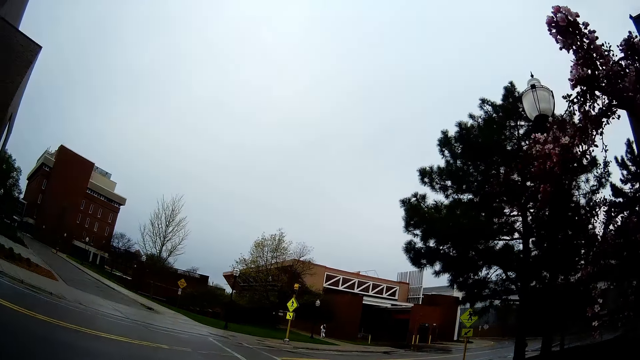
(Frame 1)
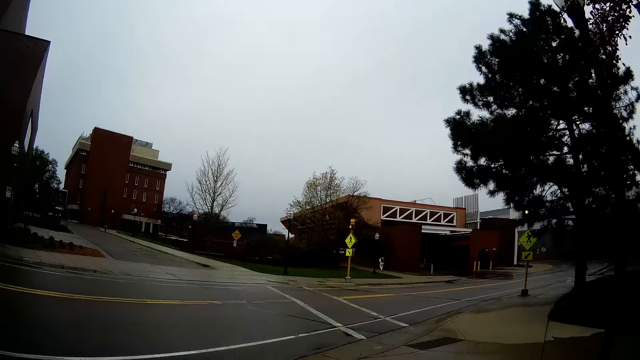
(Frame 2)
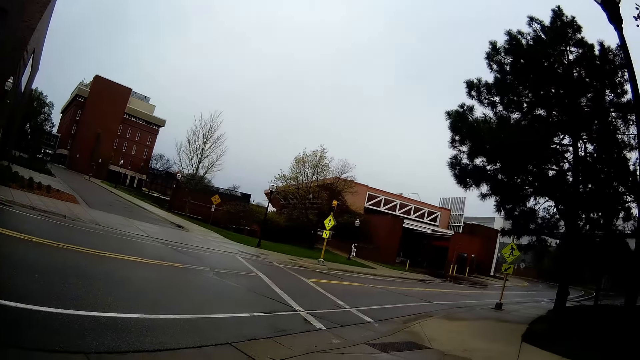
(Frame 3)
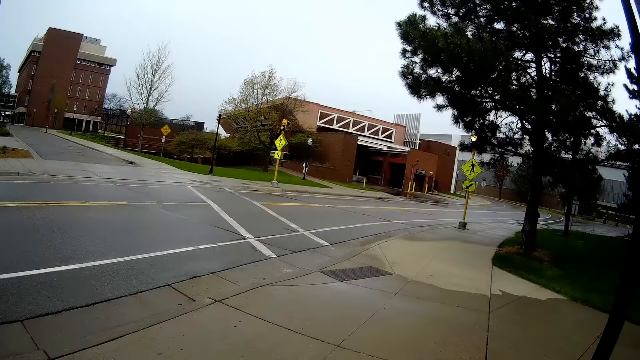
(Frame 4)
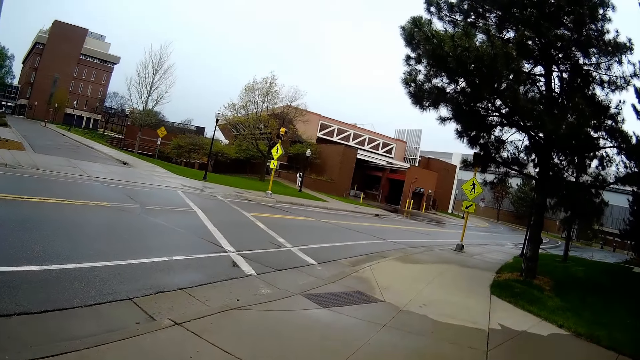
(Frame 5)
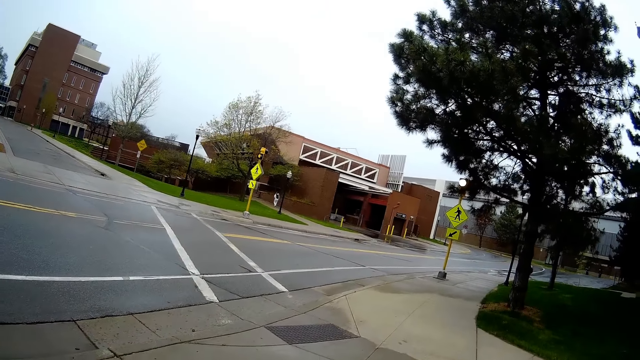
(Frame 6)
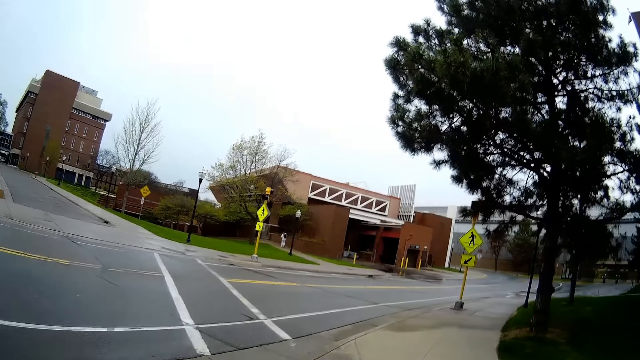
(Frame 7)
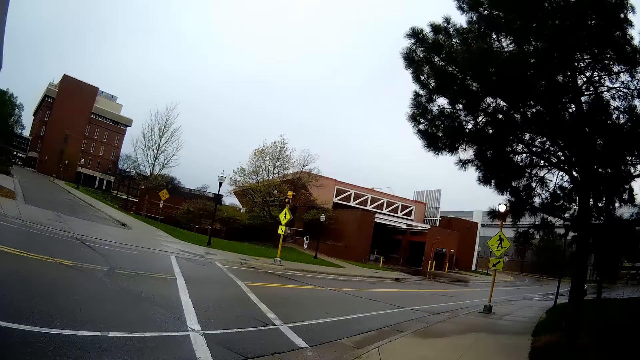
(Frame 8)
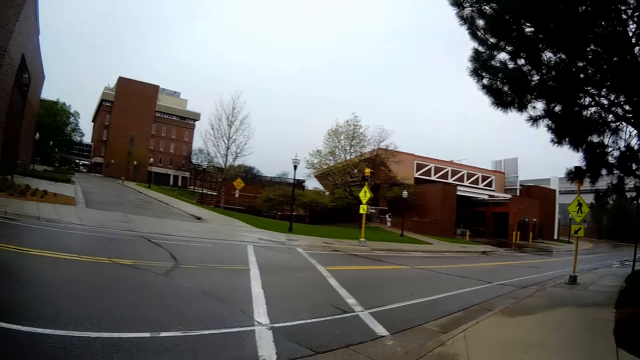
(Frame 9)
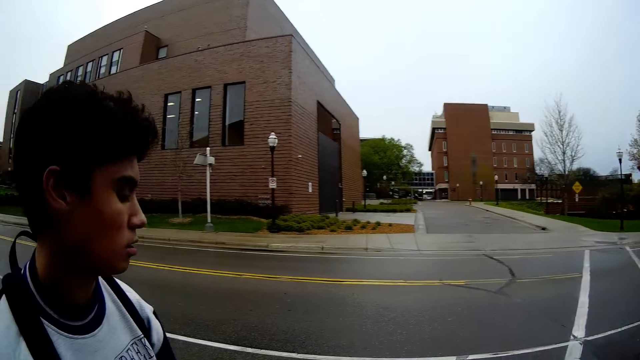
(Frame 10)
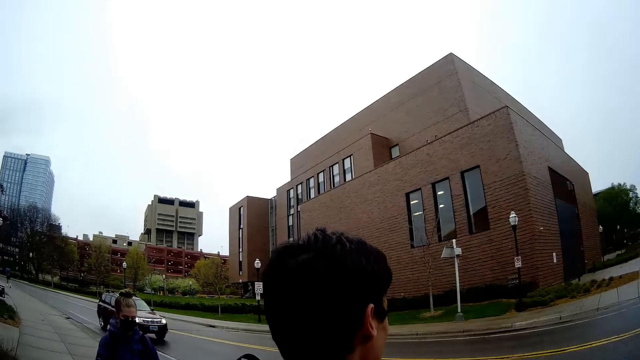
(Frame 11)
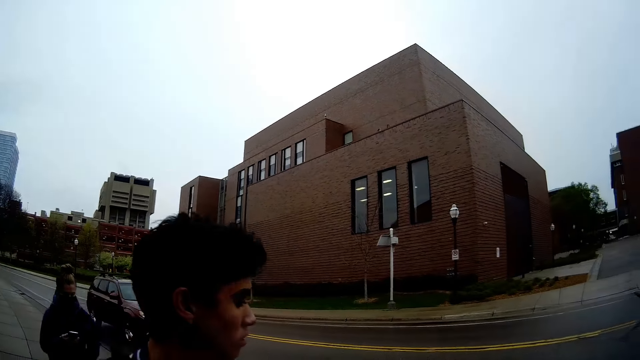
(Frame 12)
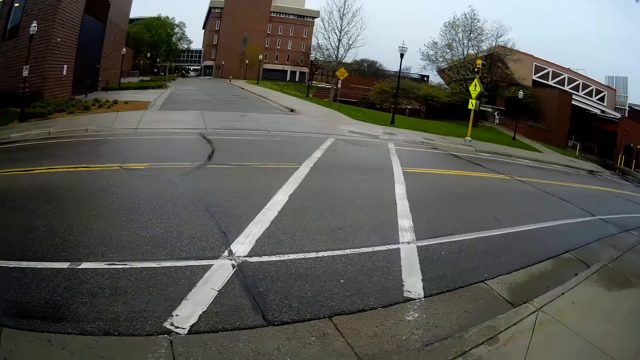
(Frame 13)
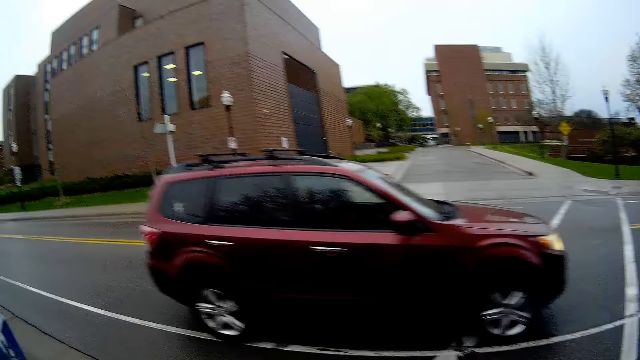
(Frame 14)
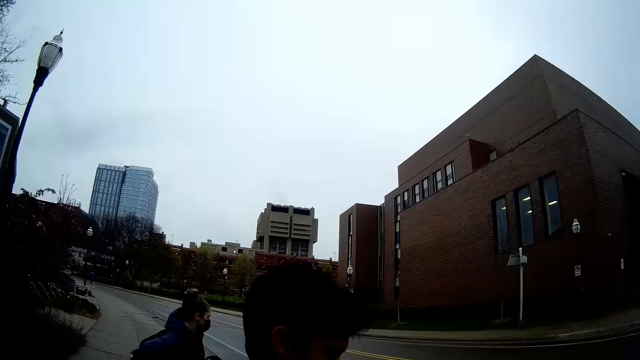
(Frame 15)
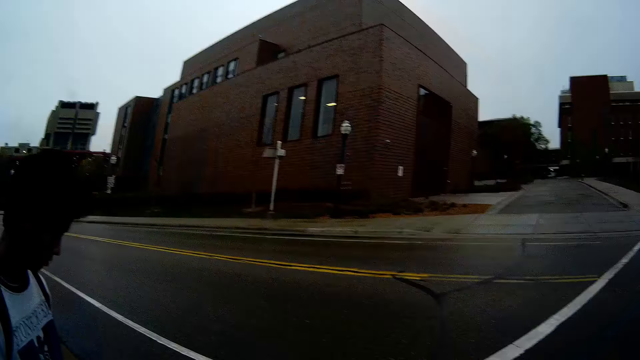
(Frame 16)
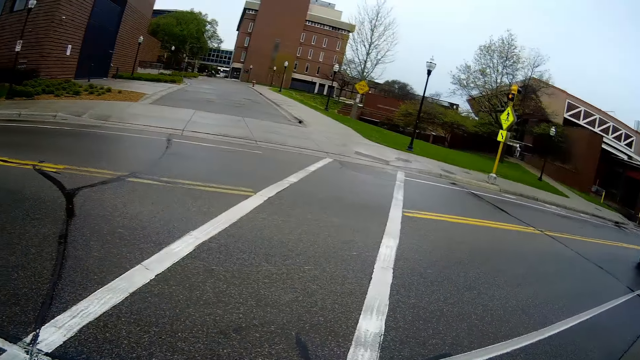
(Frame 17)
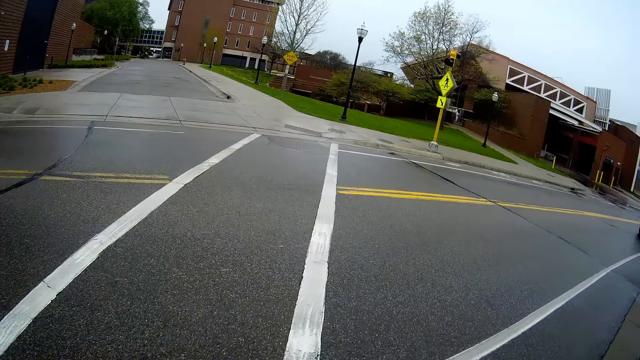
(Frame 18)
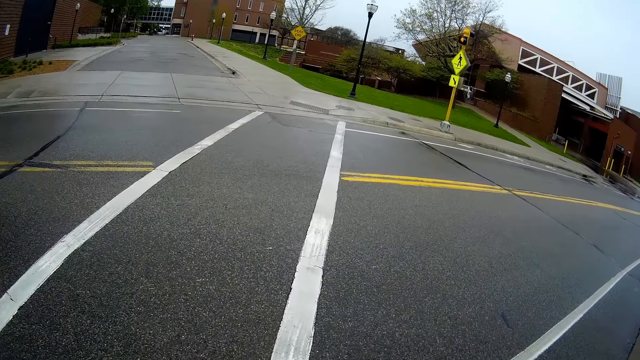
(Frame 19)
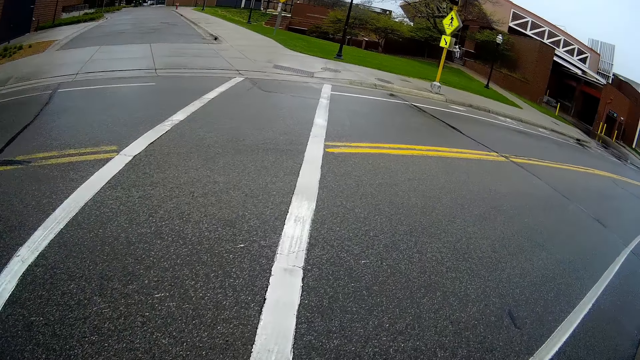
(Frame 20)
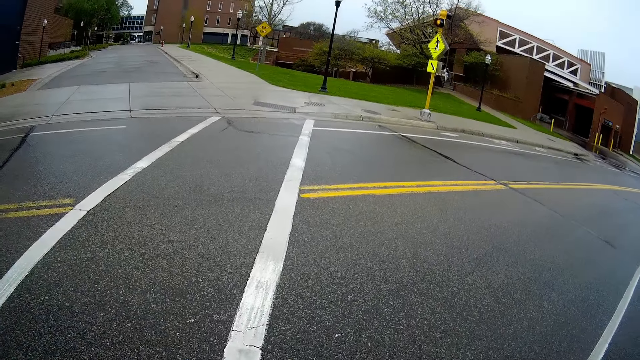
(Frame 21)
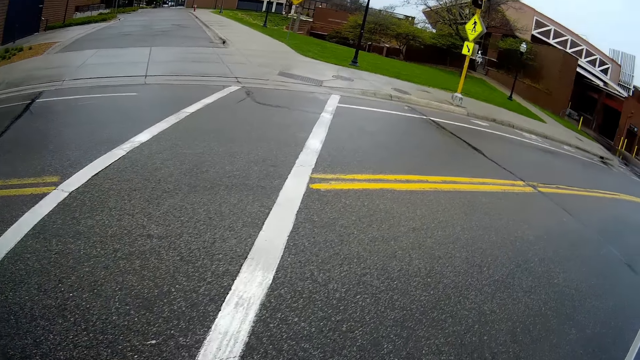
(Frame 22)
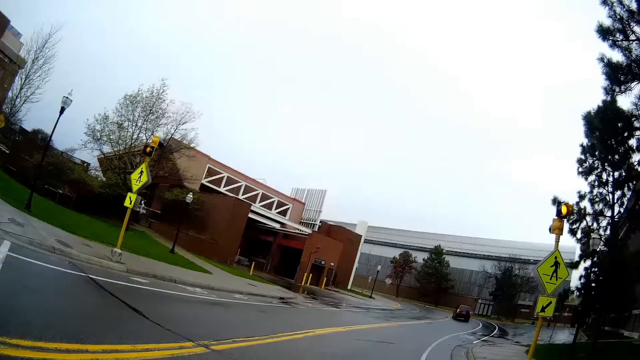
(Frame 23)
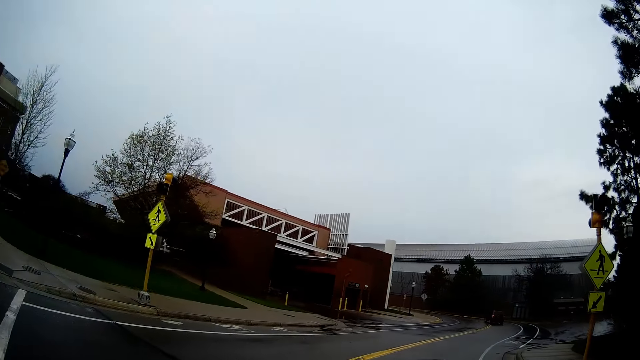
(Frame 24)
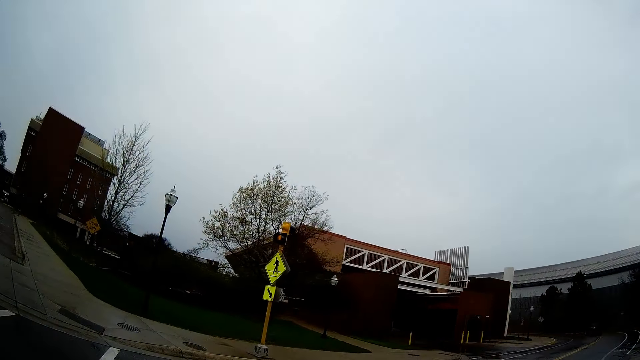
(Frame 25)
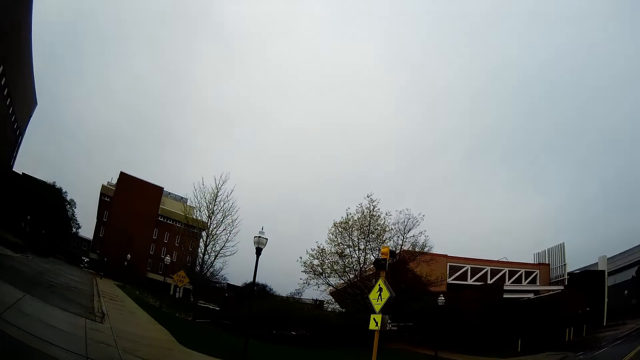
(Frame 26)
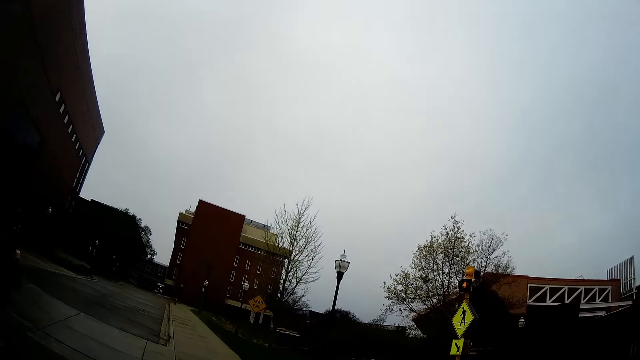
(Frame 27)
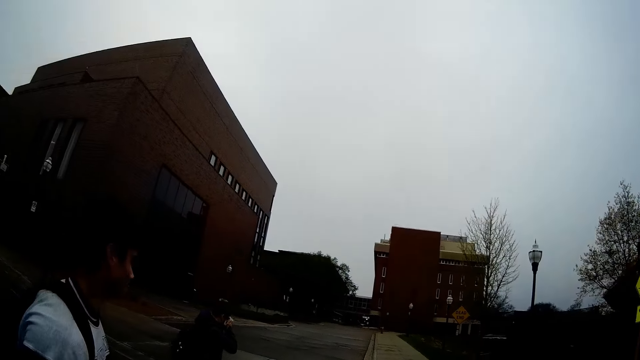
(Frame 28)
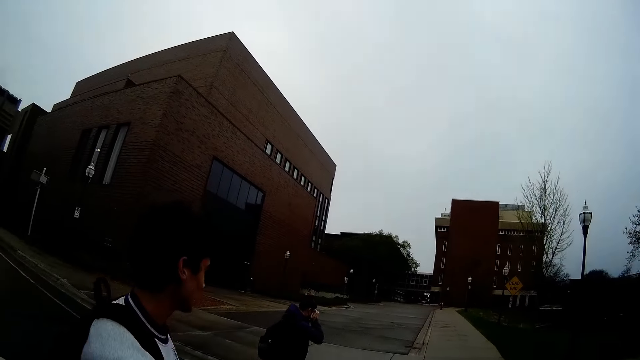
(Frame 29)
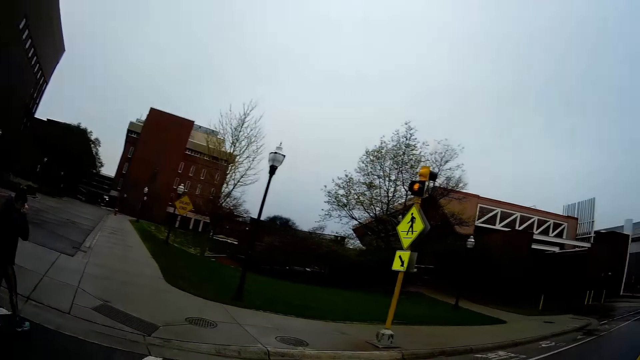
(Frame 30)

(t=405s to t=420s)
The camera wearer converses with a man. They turn back. They converse with the man. They converse with the man. They cross the road with the man. They look around the road.

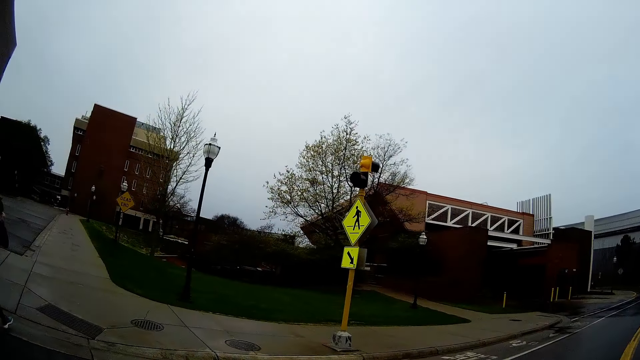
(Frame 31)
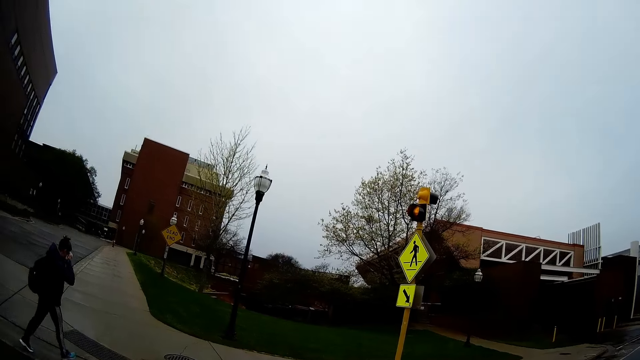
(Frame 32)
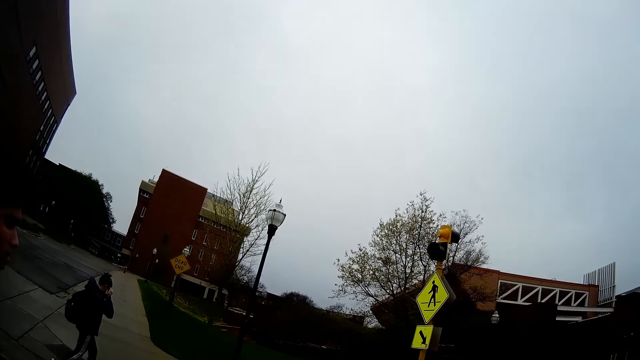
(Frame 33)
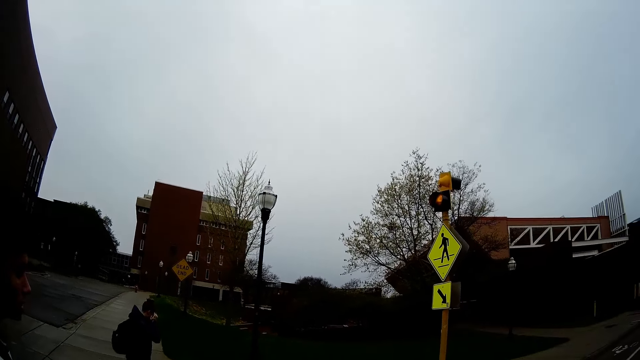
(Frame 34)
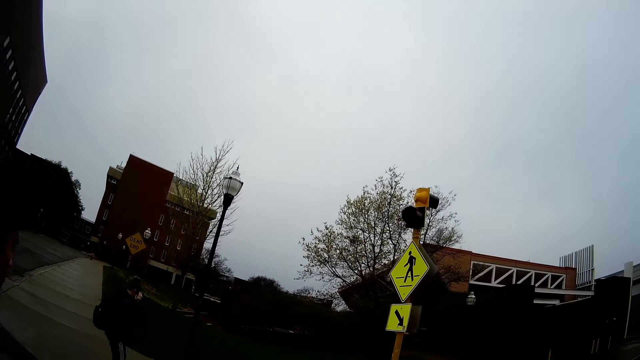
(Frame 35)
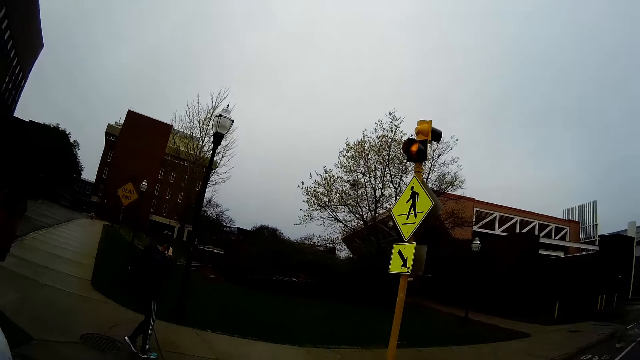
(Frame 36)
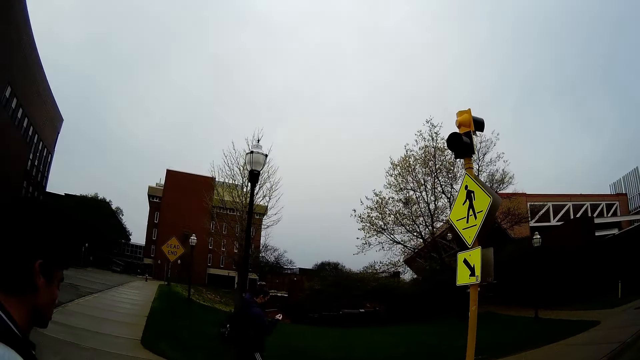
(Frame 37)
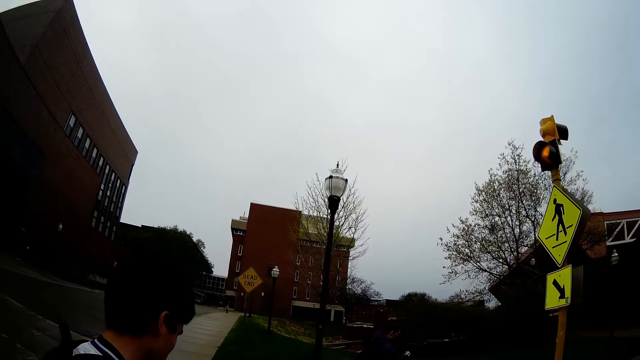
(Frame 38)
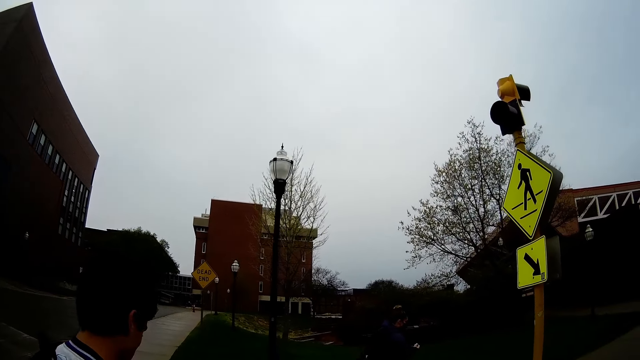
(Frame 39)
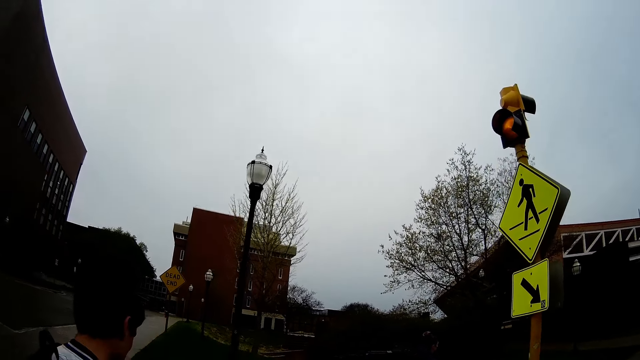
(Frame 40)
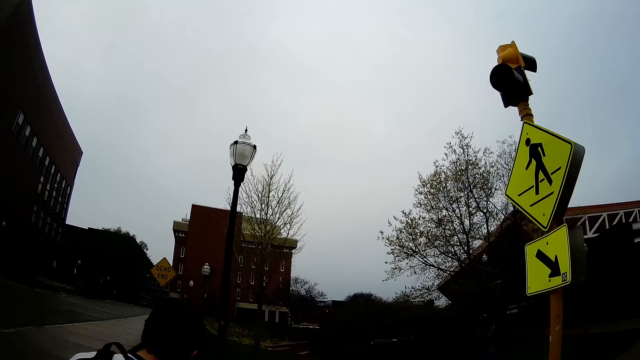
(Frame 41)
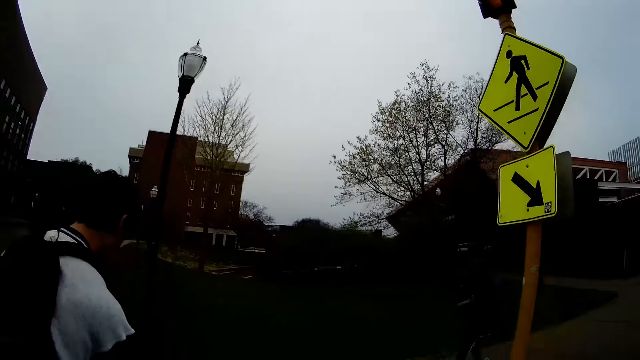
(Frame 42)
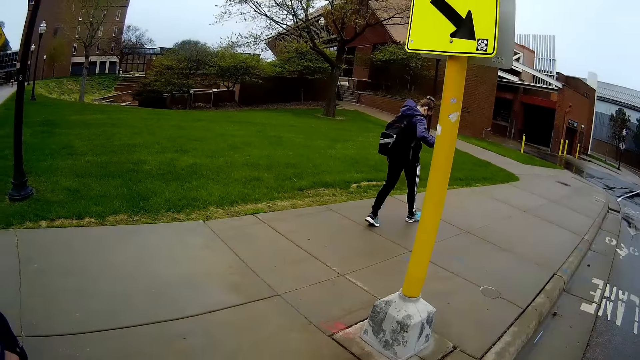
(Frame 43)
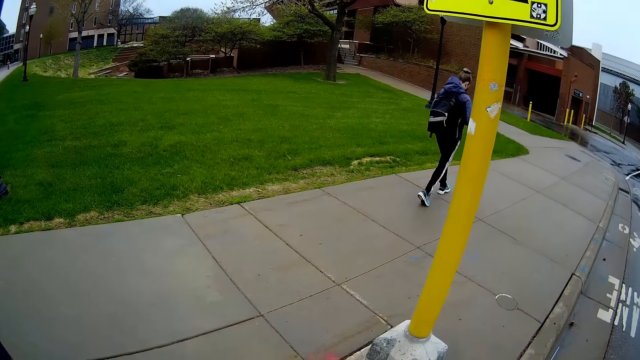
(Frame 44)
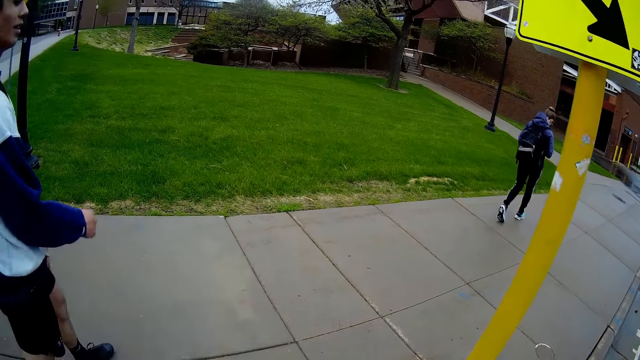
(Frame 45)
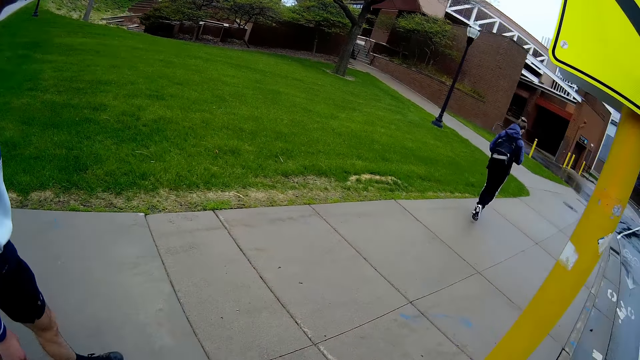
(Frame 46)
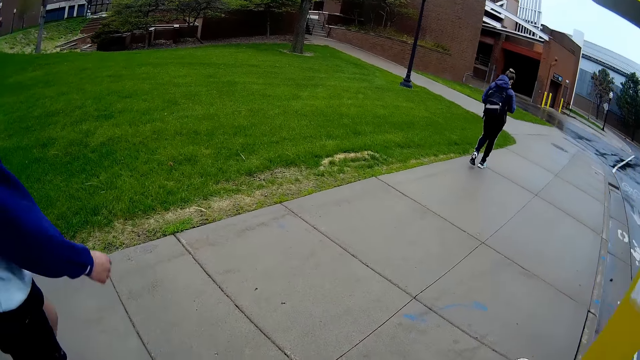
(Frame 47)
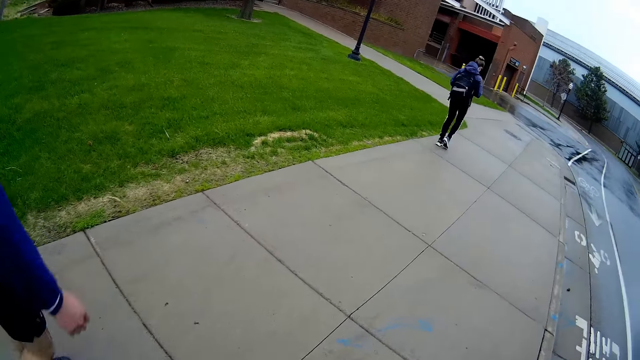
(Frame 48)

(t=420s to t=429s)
The camera wearer walks on the road. They converse with a man. They walk along the pavement.
